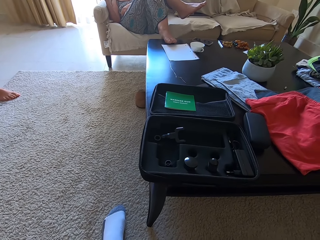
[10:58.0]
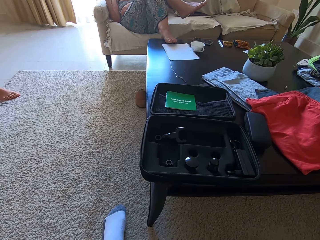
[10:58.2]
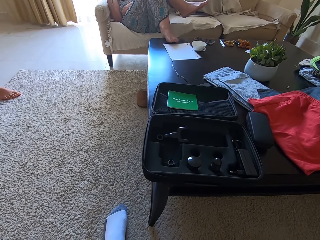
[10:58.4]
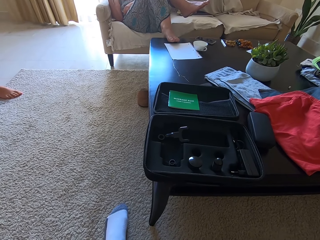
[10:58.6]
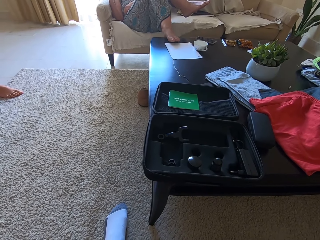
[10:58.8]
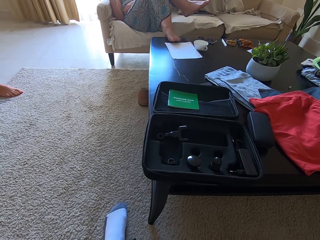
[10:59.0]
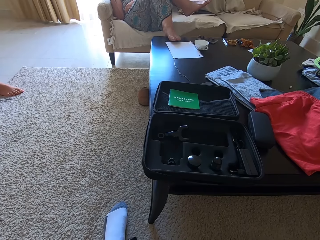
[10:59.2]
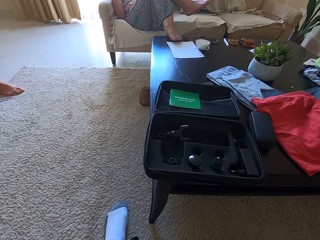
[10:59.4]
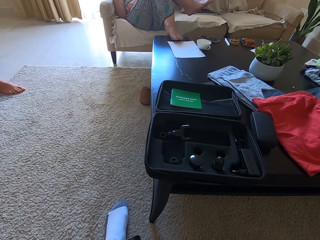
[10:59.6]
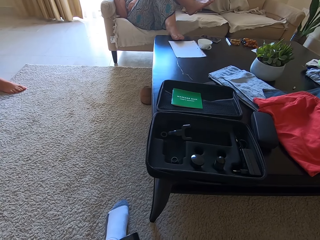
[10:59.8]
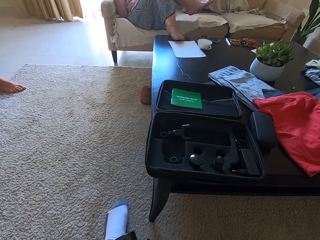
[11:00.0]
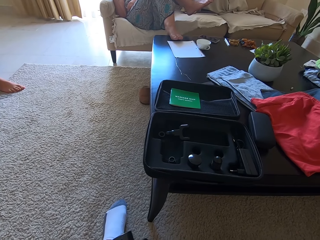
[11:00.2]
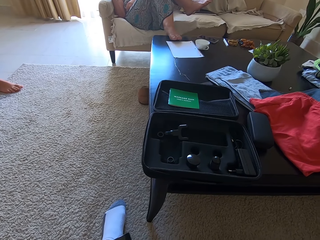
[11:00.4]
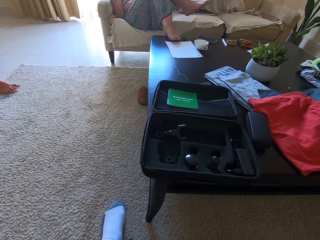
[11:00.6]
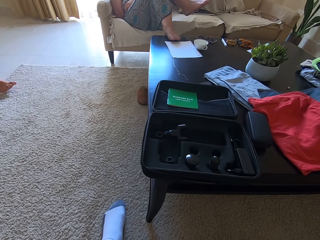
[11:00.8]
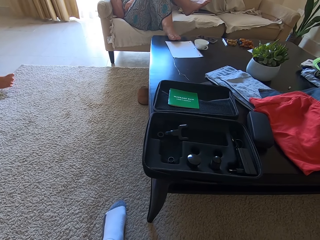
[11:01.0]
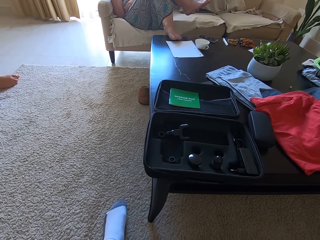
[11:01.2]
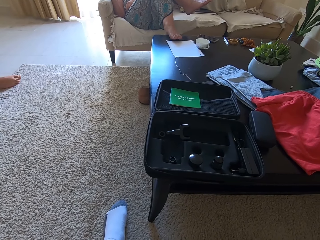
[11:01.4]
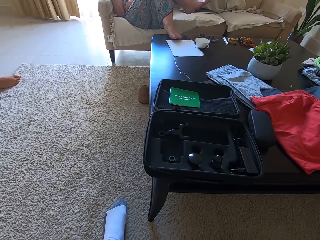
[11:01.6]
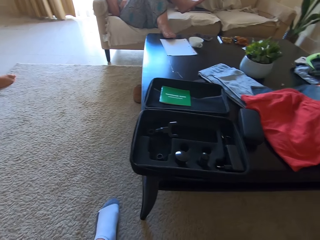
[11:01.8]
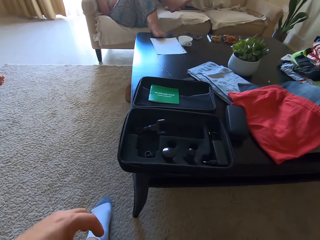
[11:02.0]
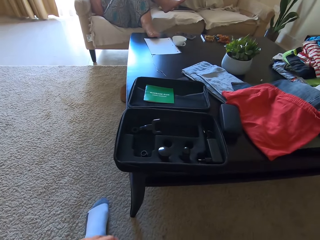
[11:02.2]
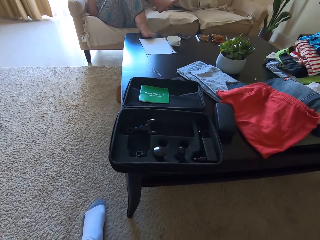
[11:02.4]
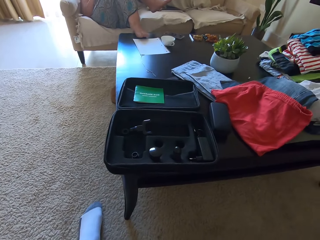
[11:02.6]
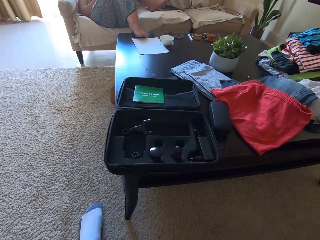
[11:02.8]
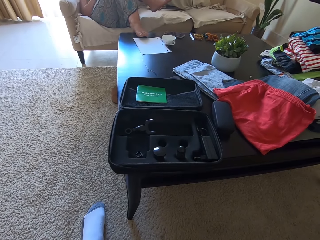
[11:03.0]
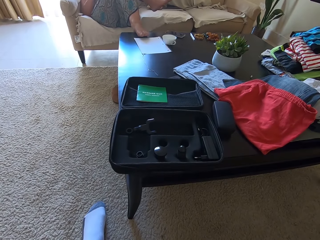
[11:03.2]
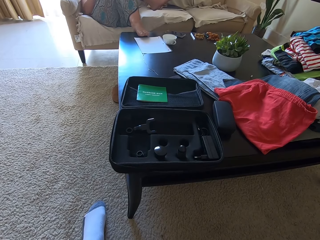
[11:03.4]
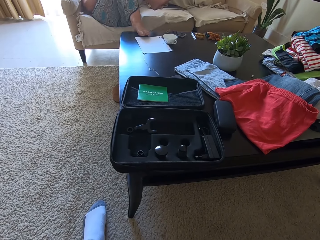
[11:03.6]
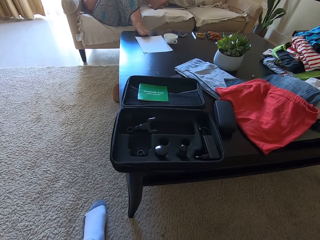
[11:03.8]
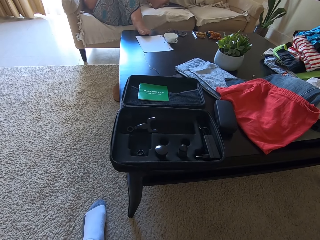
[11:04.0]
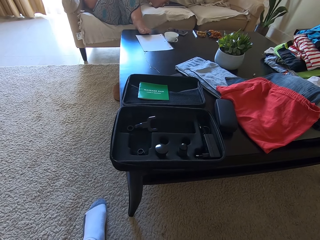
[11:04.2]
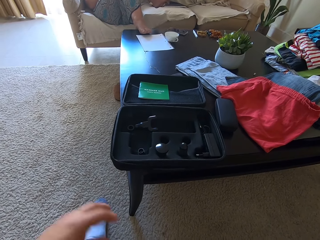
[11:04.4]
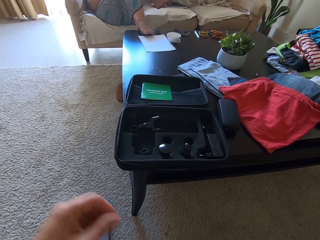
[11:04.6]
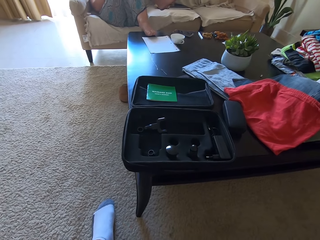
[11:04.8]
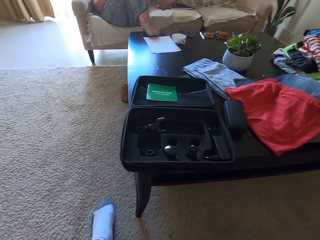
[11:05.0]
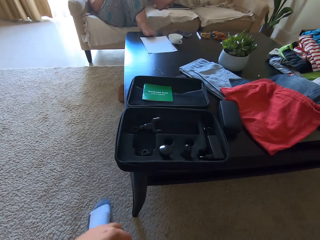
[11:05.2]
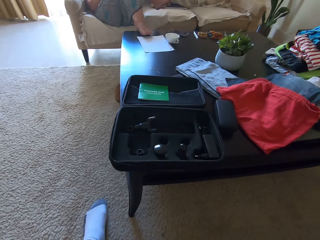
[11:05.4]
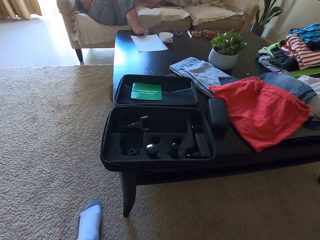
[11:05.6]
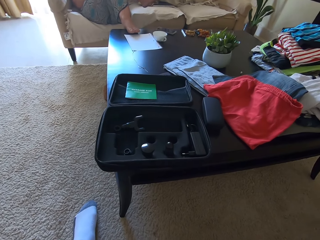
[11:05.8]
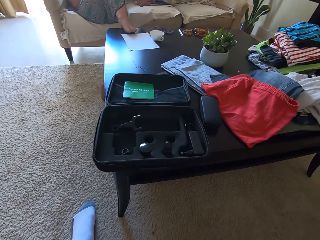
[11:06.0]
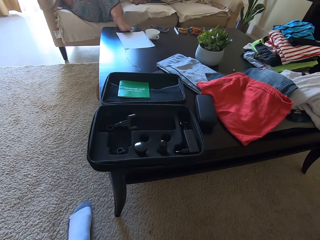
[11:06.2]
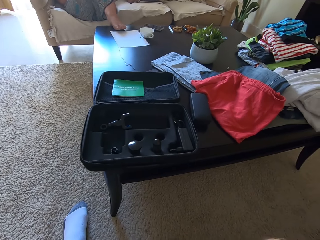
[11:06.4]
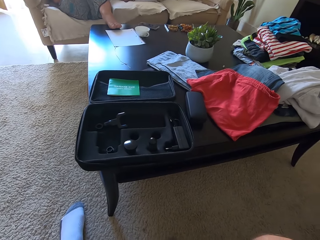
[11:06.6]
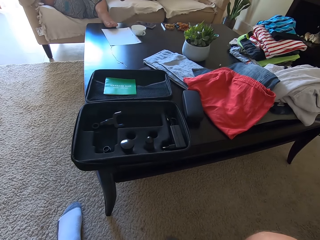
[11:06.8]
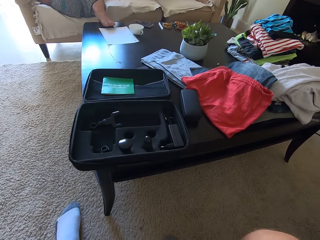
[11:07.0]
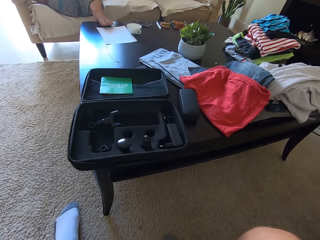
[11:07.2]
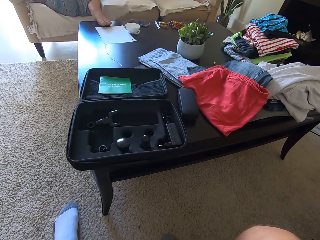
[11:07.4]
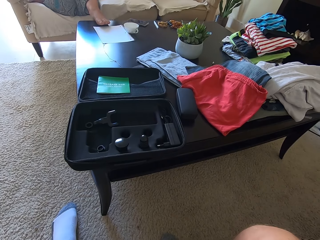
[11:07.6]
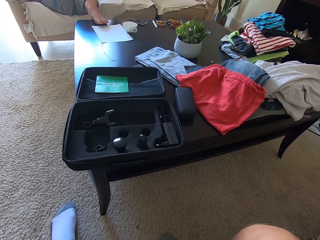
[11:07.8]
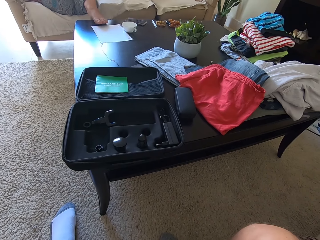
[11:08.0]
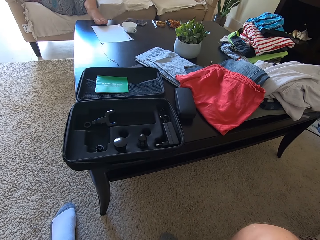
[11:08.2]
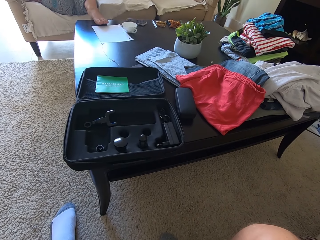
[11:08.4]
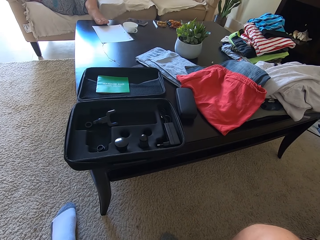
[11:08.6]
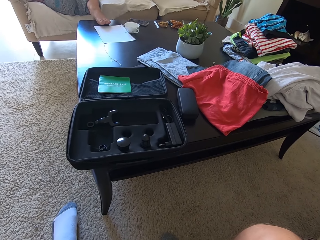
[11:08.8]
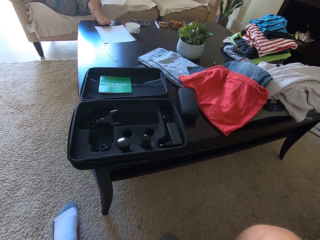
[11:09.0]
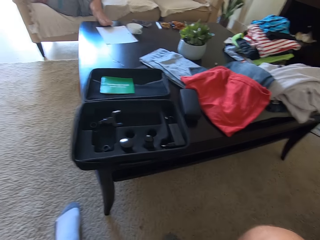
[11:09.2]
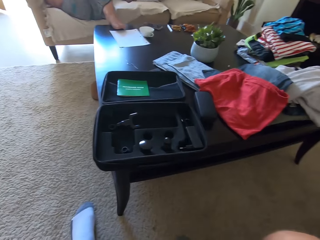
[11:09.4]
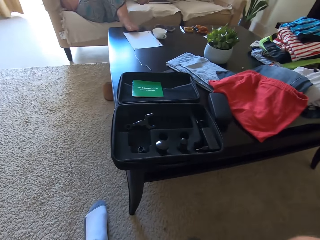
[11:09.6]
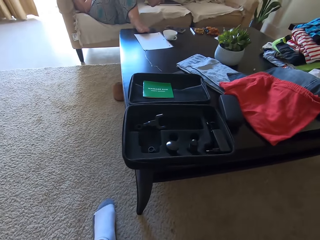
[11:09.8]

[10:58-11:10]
The camera wearer massages the leg using a massage gun.

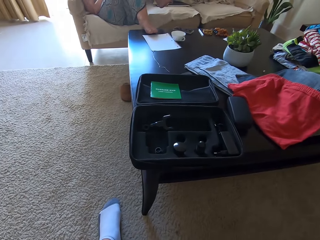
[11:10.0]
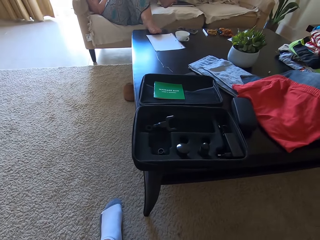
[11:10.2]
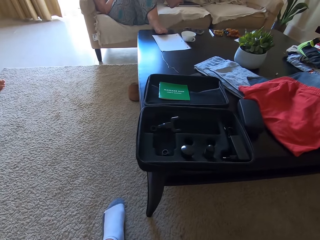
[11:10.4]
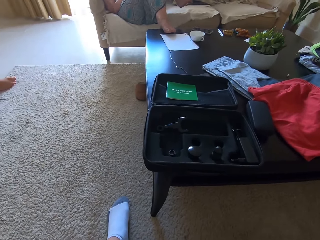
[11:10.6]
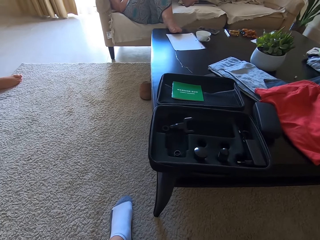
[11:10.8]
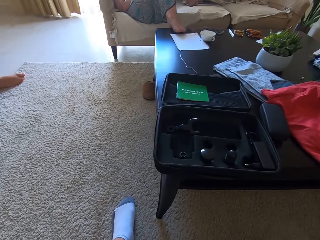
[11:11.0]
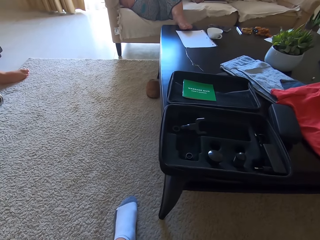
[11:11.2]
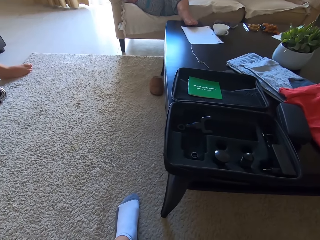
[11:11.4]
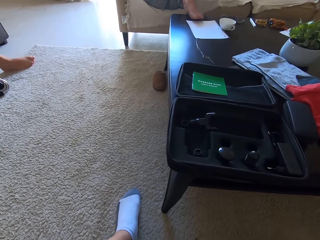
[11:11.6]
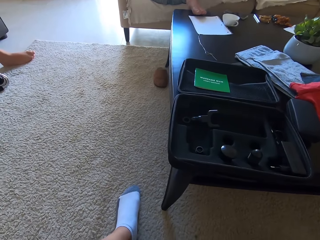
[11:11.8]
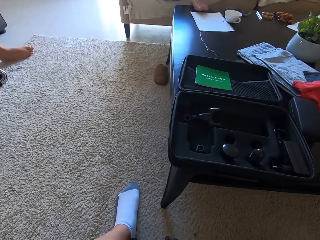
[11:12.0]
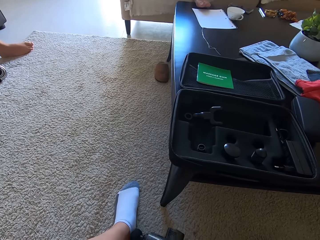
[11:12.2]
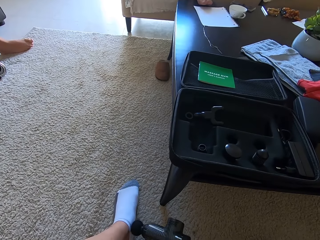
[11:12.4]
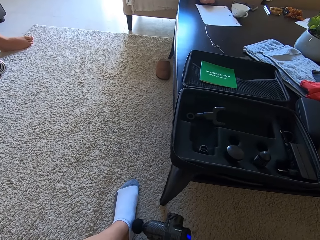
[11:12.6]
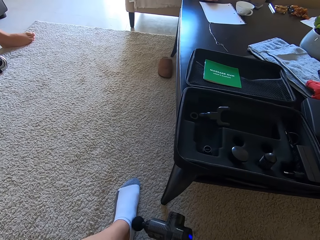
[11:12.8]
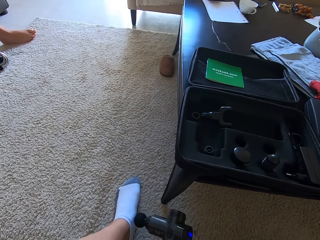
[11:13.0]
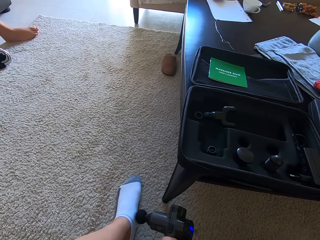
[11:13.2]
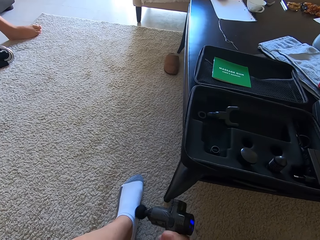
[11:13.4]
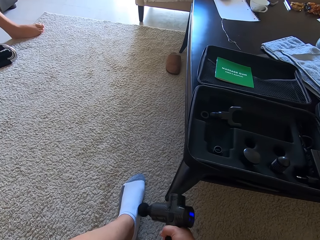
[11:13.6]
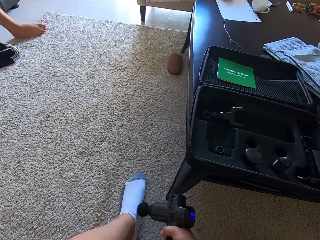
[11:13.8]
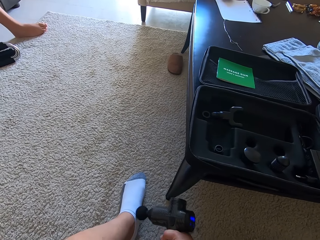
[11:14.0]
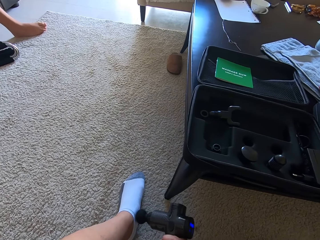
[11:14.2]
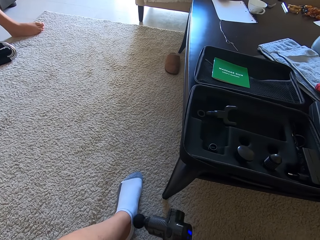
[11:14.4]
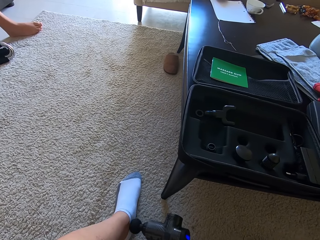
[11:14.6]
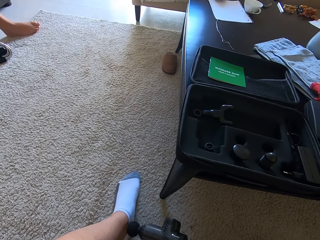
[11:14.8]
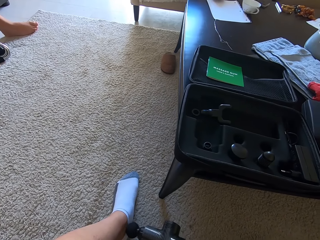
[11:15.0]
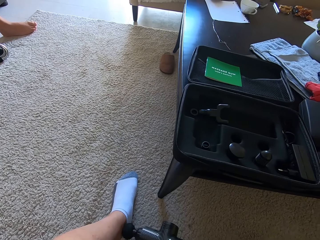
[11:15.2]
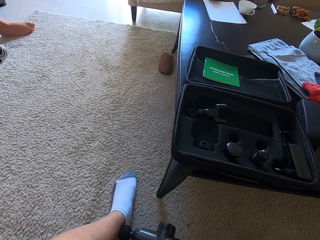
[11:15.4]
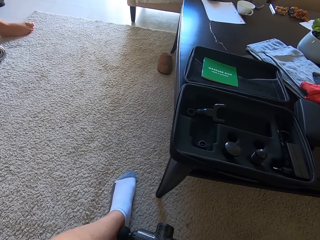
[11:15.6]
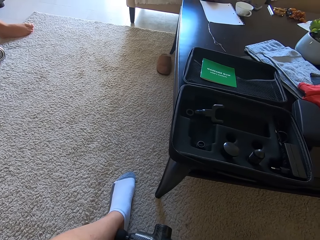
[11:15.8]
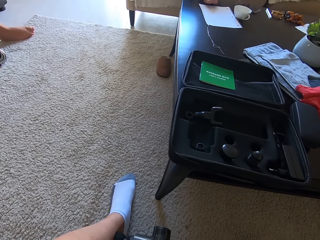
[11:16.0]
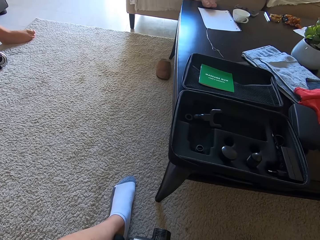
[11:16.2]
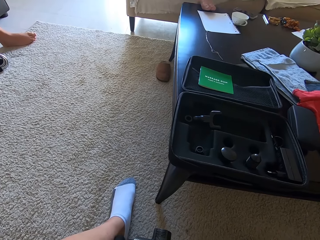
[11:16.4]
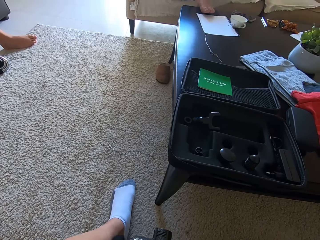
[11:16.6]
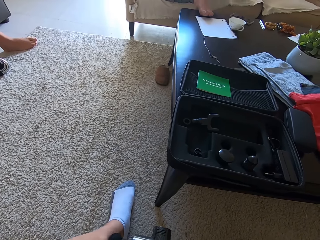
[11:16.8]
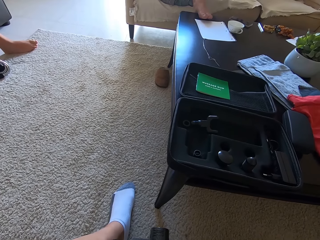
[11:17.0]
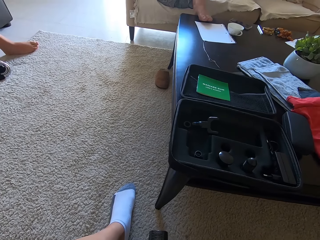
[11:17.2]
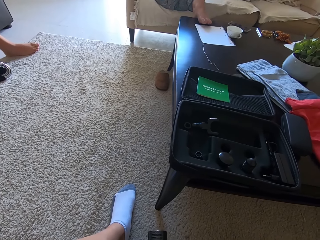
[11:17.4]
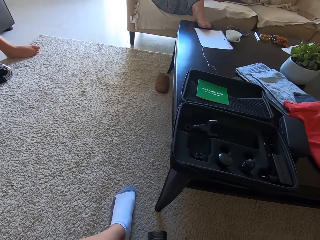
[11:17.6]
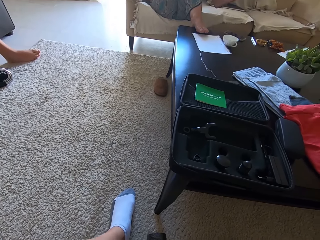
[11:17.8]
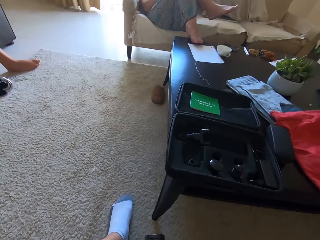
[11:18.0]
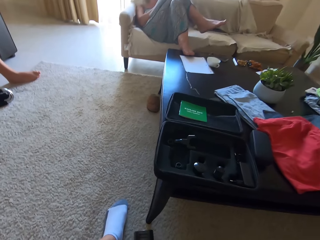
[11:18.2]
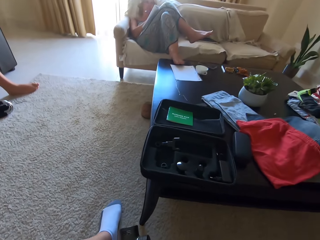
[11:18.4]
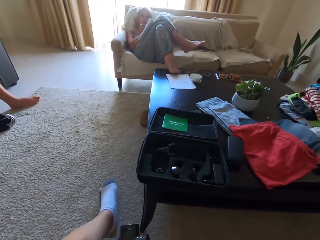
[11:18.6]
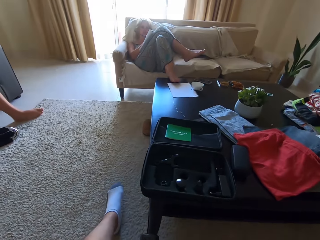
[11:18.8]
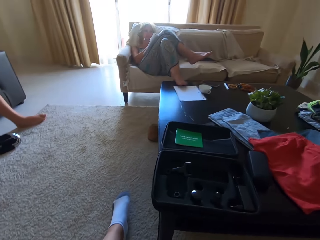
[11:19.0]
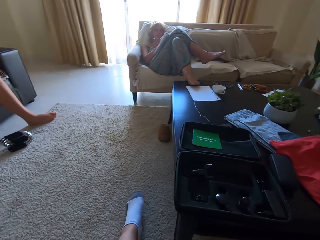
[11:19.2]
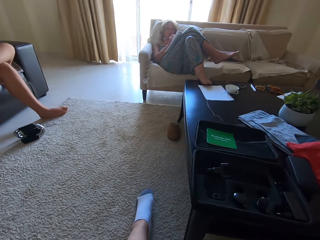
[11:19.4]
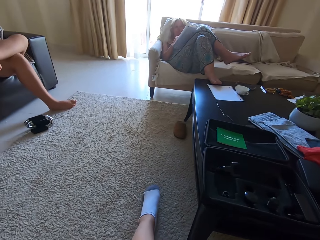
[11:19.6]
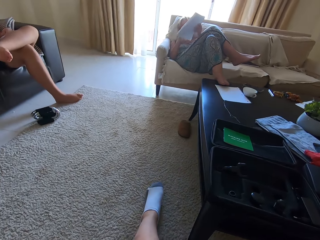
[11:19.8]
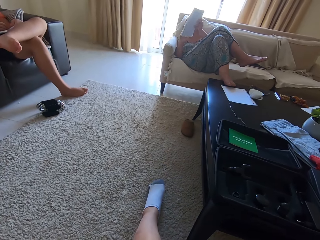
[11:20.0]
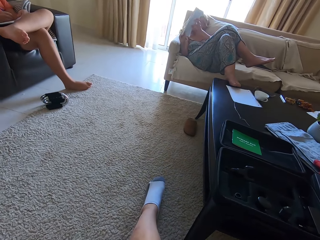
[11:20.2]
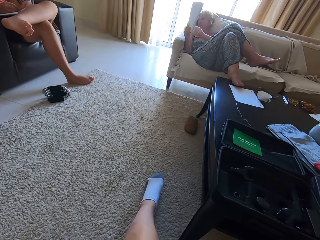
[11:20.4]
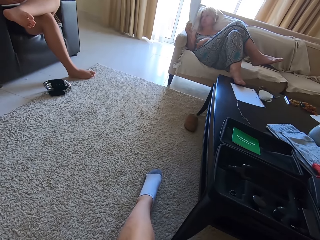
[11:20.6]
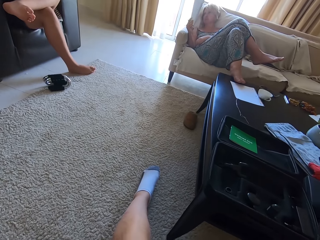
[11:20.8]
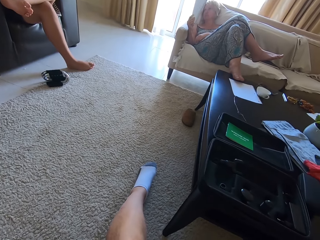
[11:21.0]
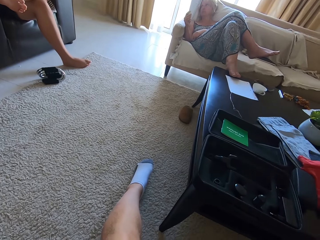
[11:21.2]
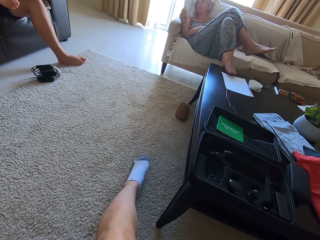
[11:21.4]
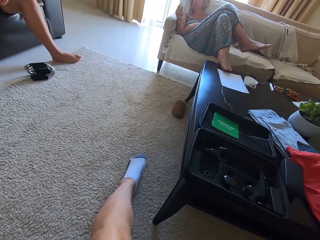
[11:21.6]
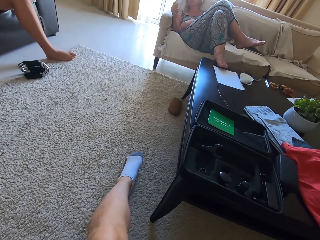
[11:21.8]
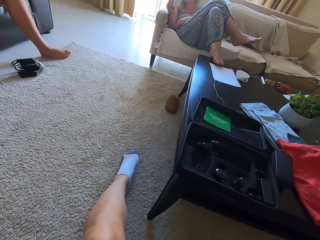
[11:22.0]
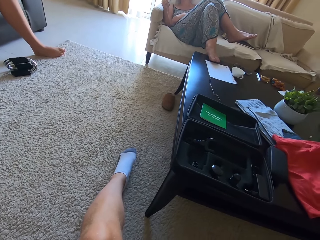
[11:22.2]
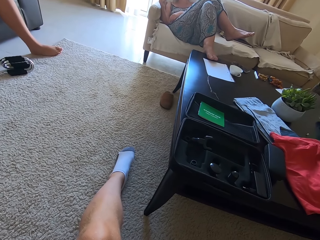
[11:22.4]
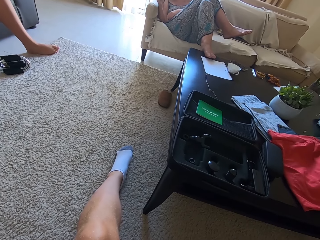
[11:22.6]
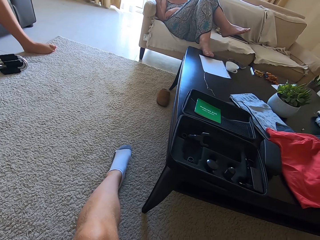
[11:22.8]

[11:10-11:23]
A person writes in a book. The person lifts the book.
